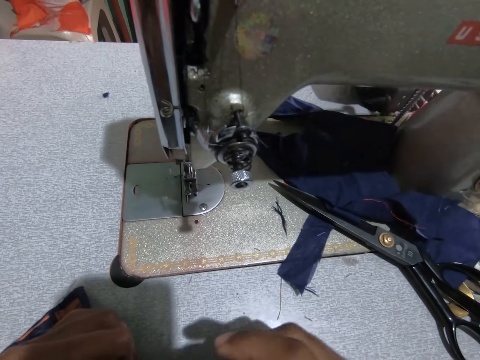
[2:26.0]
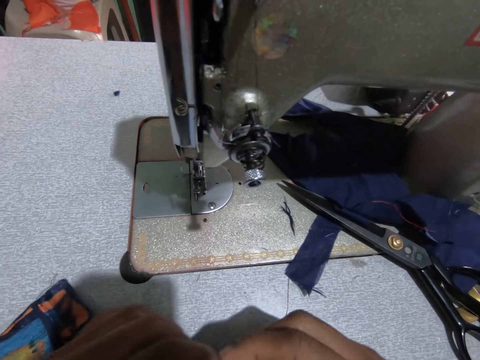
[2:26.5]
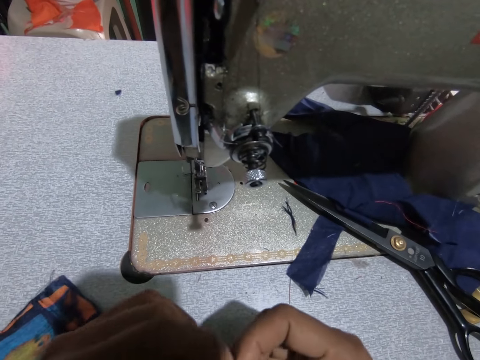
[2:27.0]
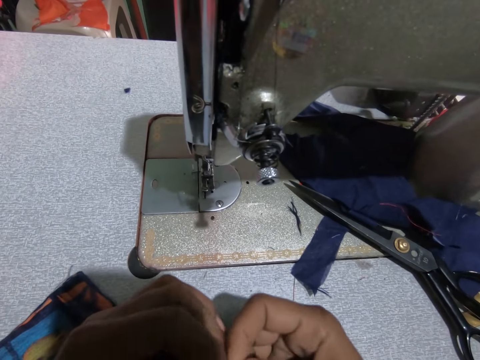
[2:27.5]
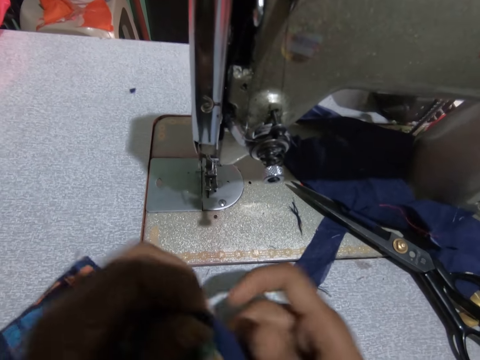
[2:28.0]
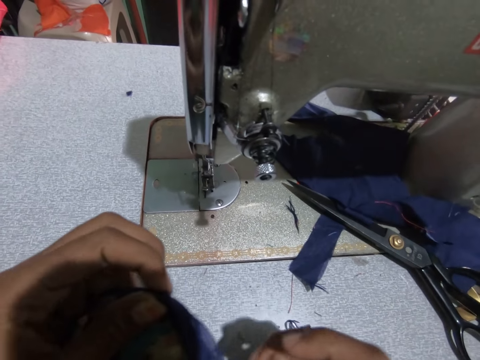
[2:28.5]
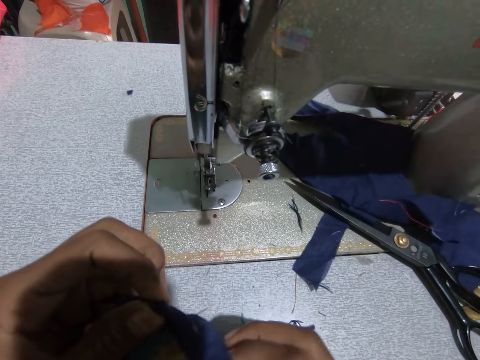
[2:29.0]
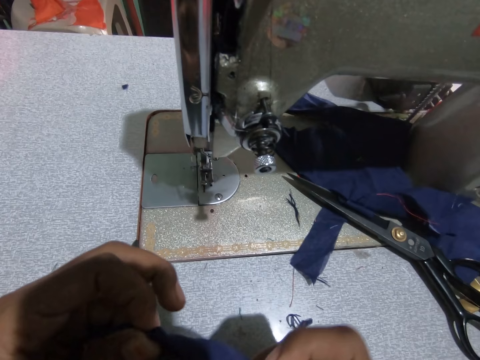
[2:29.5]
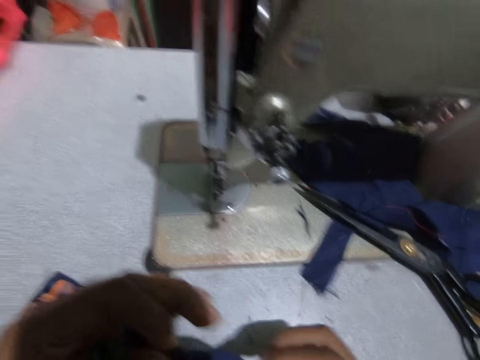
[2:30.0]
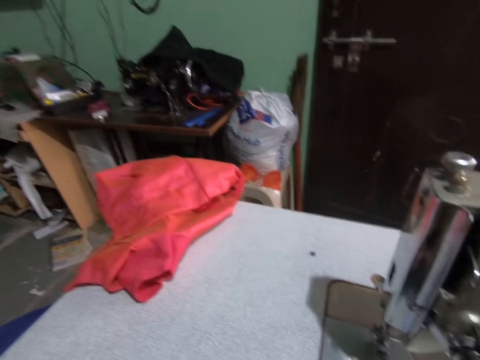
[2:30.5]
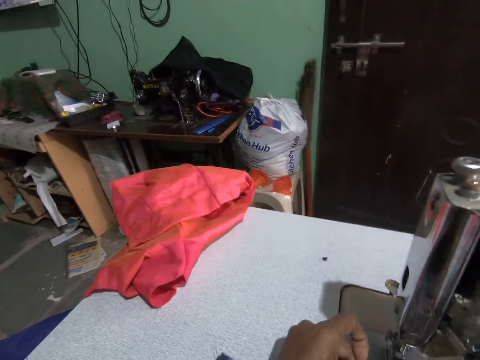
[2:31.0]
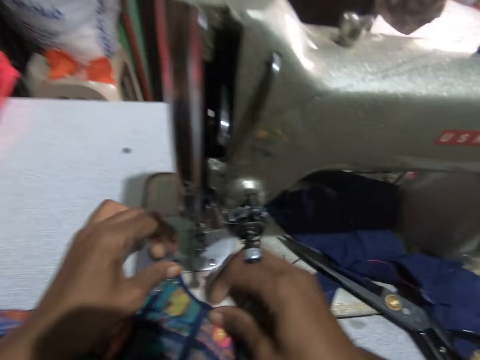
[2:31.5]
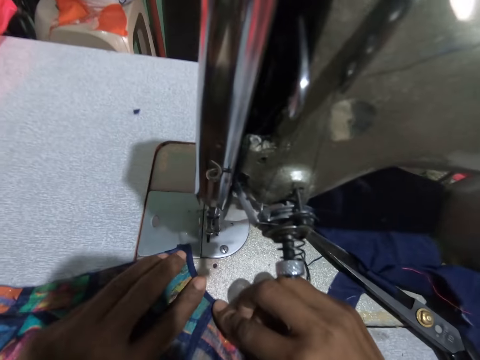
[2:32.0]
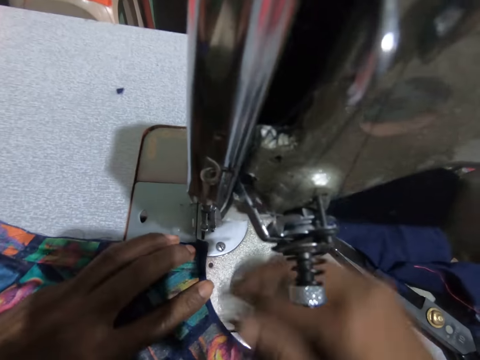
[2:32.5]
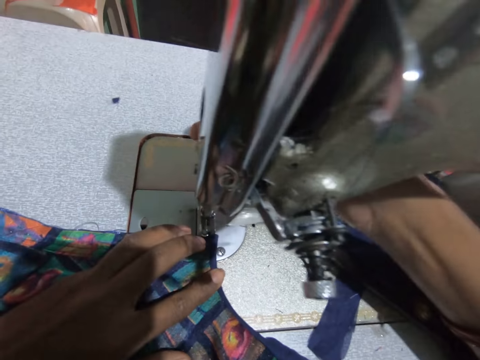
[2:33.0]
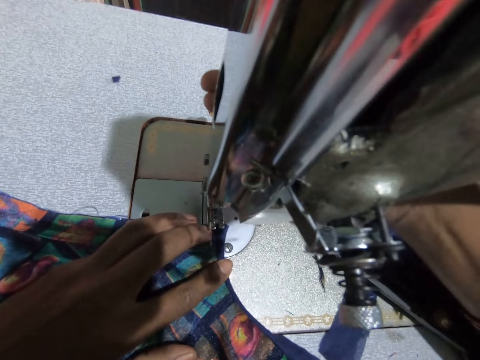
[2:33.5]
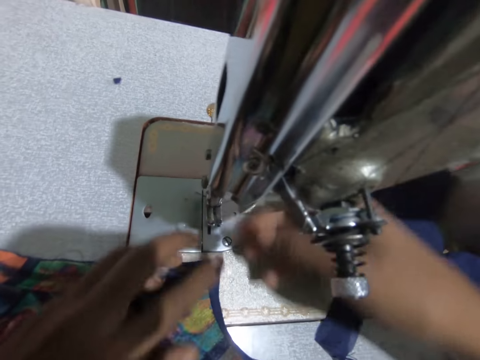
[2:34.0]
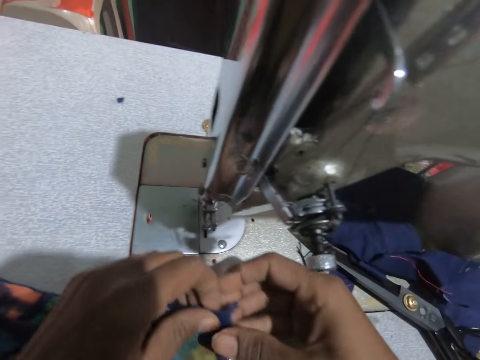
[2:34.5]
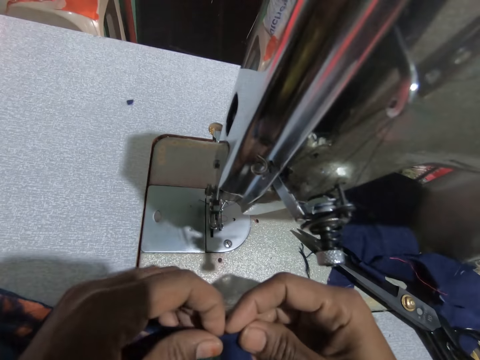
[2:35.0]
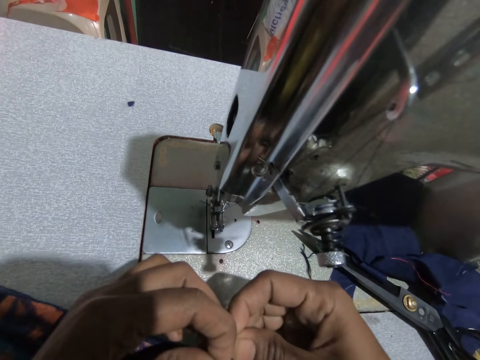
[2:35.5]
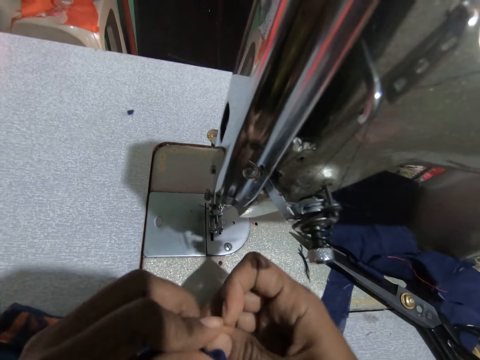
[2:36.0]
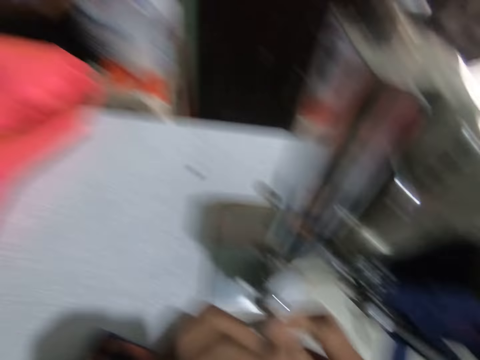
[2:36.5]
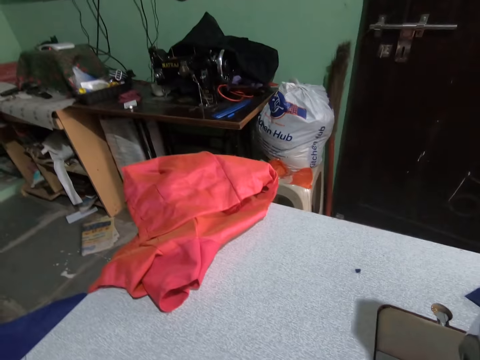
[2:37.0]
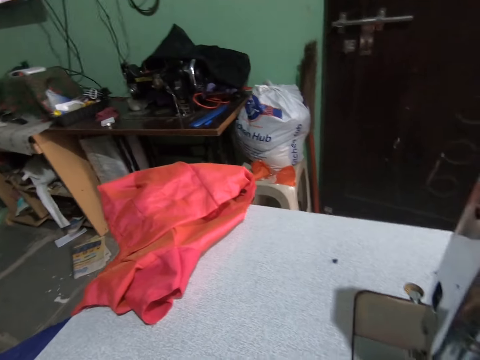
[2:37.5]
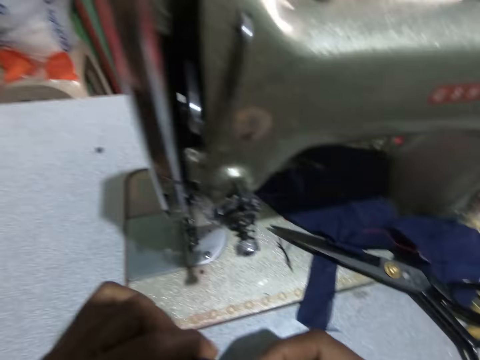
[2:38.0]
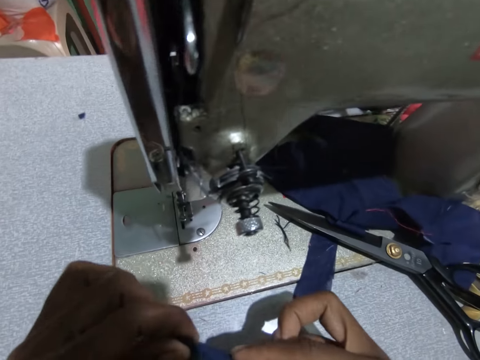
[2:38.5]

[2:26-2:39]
The camera wearer swings their hand. They remove something from the cloth. They hold the material, swing their hand and fix the piece of cloth. They stare at the television. They look around the room. They move the material, swing their hand and adjust the sewing machine. They sew the piece of cloth. They swing their hand, hold the material and look at the piece of cloth. They look around the room. They stare at the television.

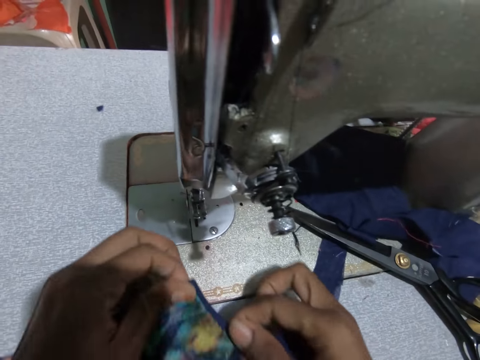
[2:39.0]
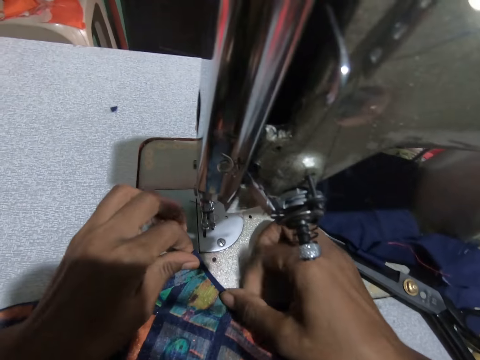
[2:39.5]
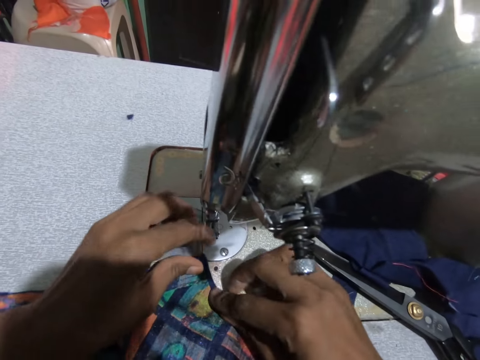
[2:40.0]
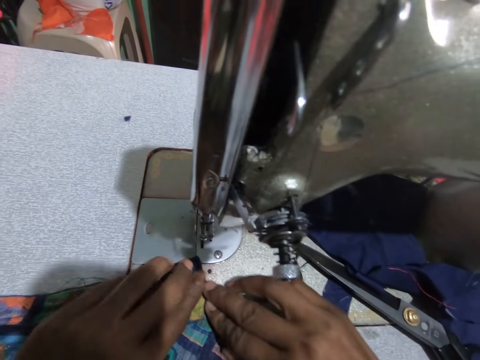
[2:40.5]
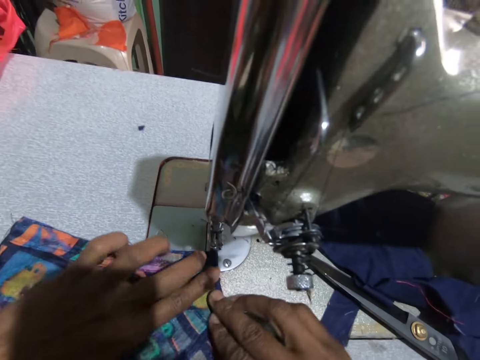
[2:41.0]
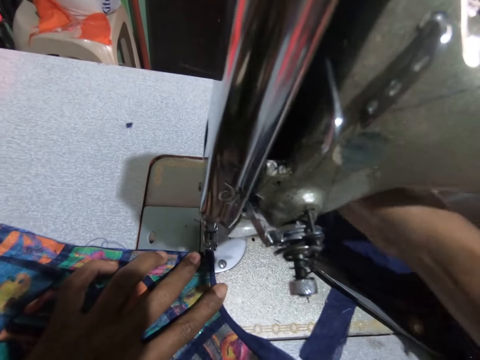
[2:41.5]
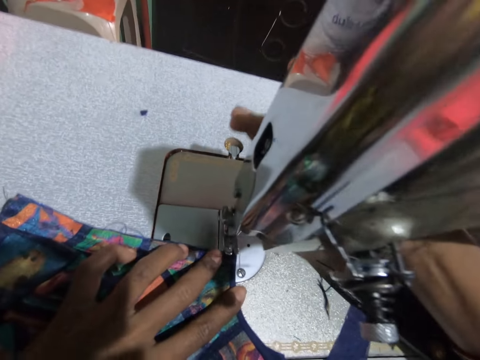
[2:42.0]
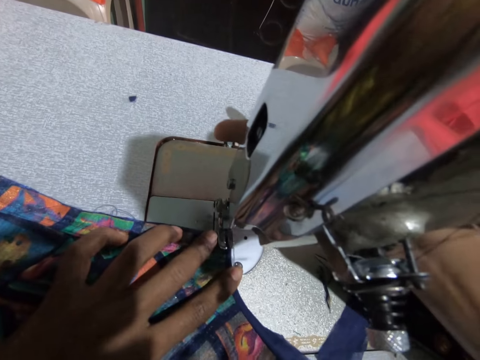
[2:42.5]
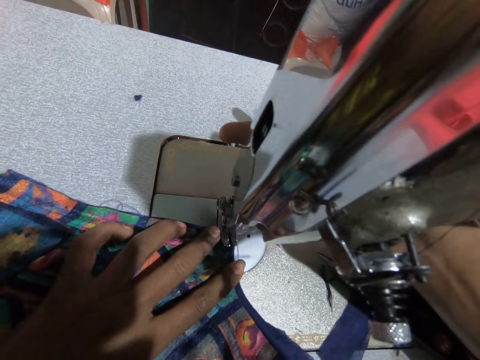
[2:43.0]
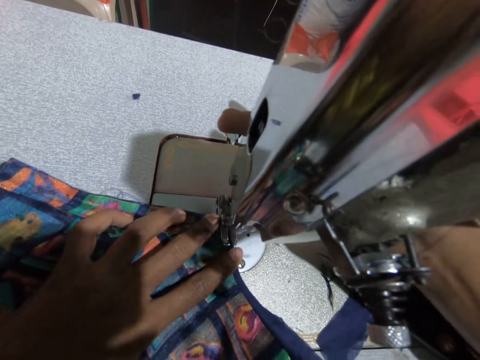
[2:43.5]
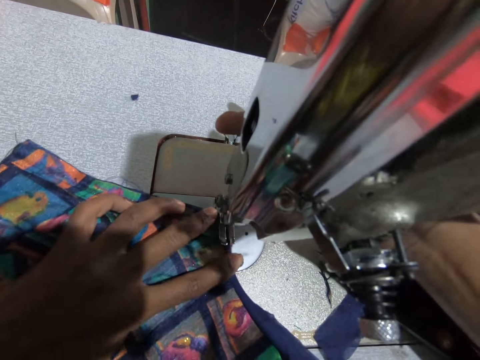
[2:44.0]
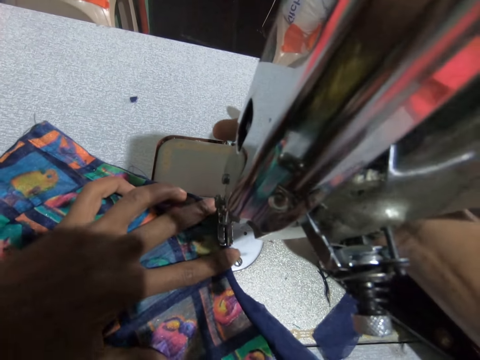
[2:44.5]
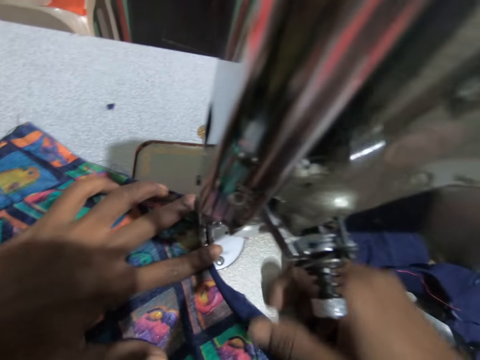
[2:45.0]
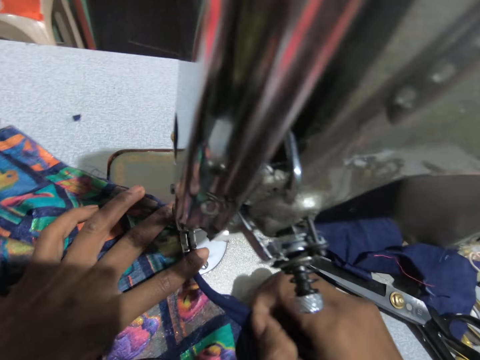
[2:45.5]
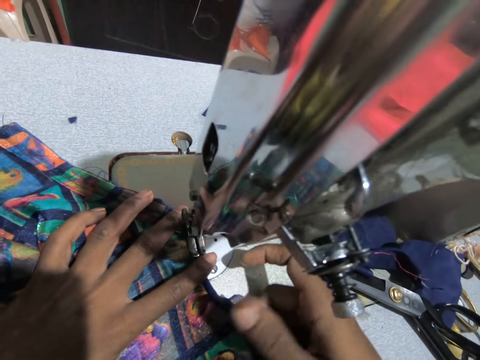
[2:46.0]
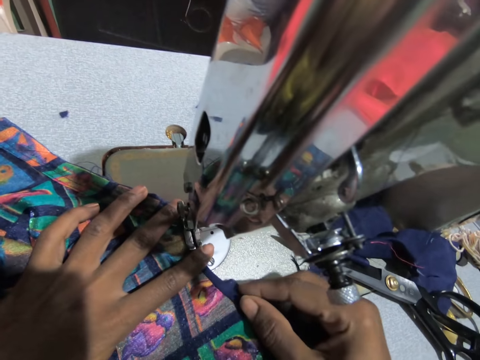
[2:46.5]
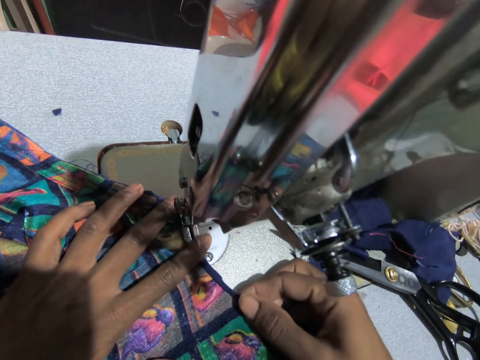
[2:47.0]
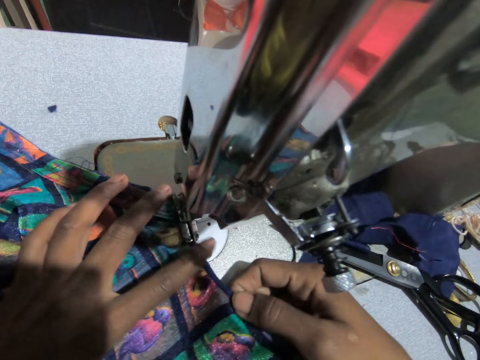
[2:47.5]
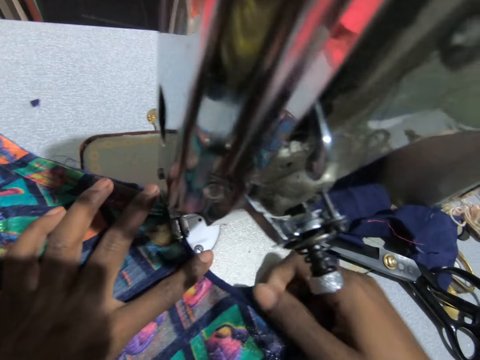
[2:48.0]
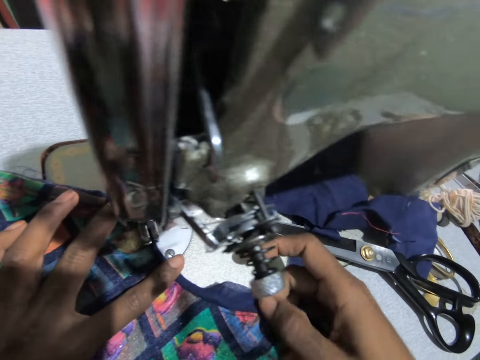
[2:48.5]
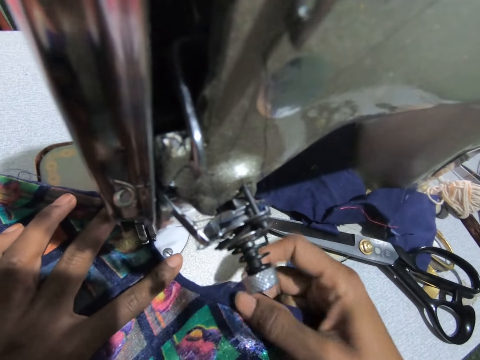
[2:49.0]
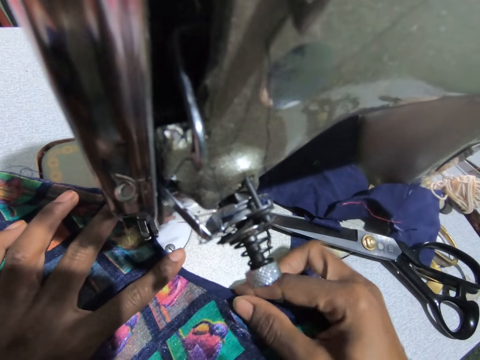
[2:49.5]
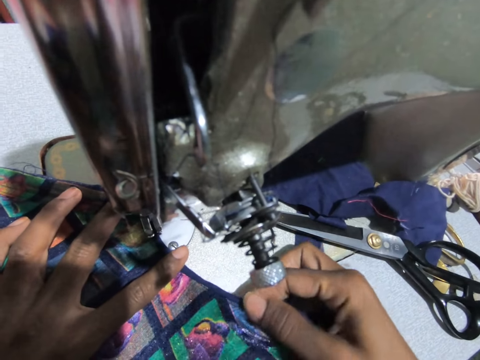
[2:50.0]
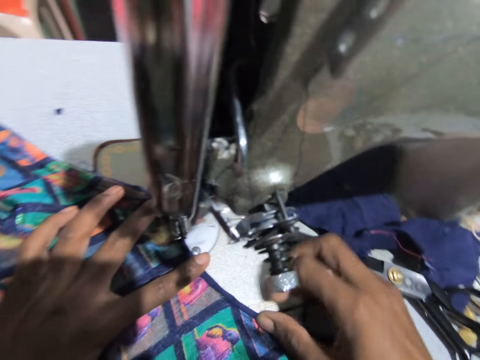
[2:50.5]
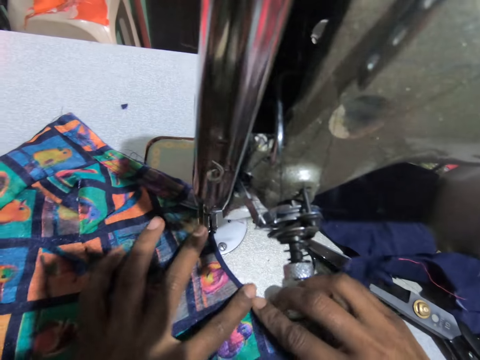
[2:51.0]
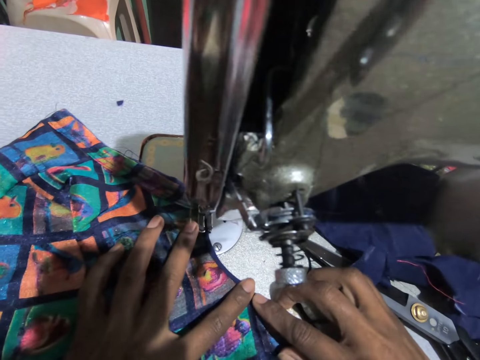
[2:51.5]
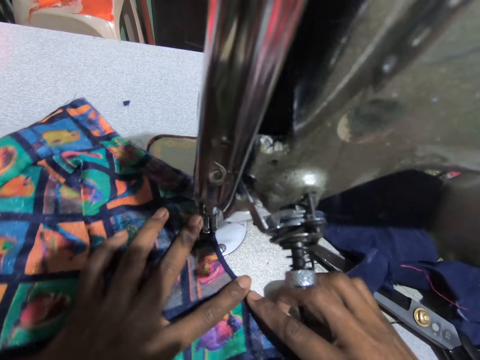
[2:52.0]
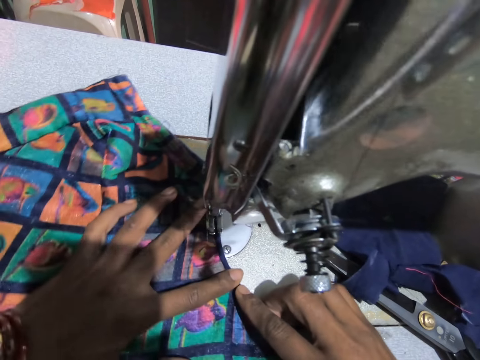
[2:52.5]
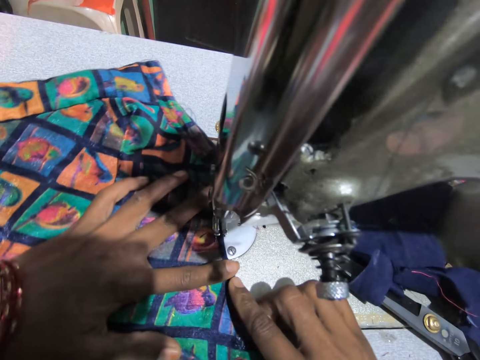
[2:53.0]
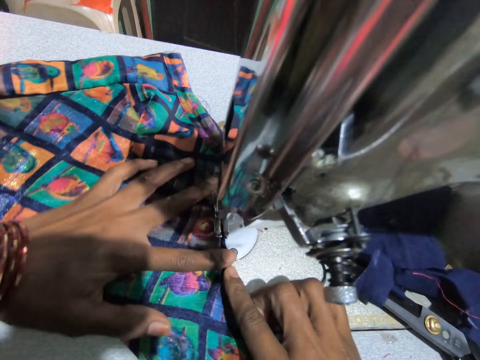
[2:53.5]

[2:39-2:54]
The camera wearer swings their hand, moves the material, swings their hand and adjusts the sewing machine. They sew the material using the sewing machine. They swing their hand and fold the material. They fix the cloth. They swing their hand and fold the material. They sew the material using the sewing machine.
